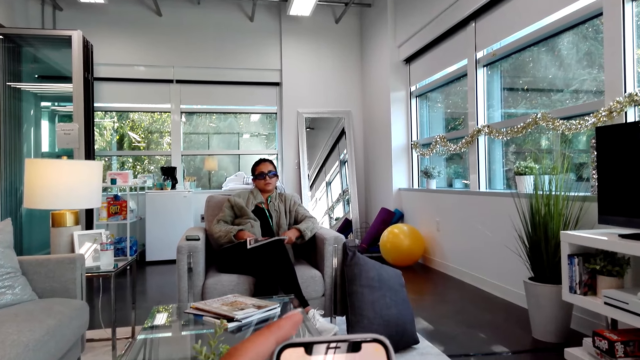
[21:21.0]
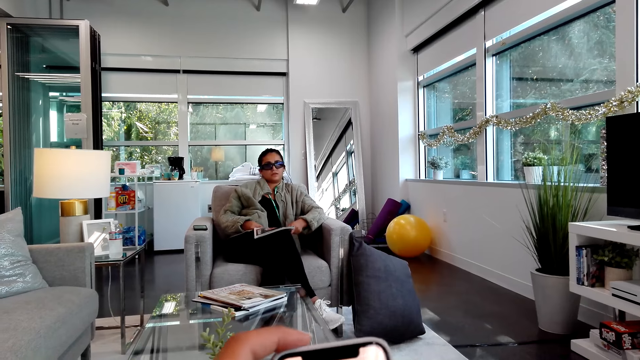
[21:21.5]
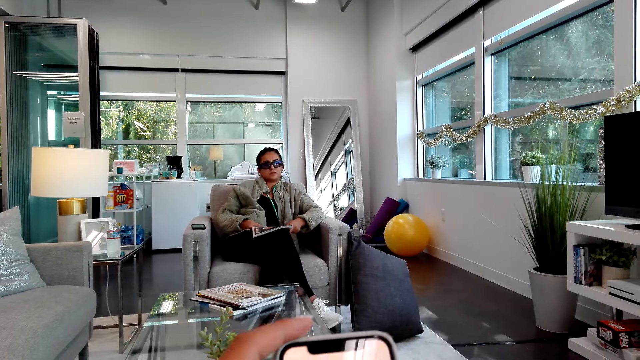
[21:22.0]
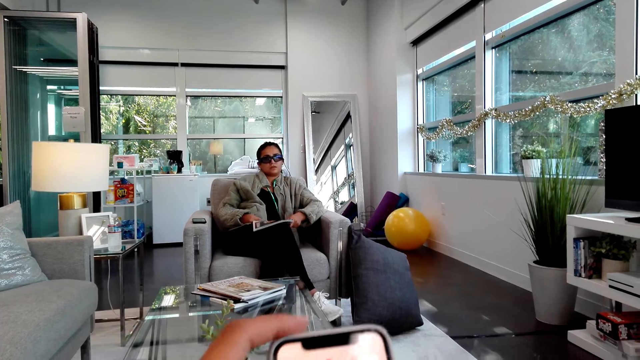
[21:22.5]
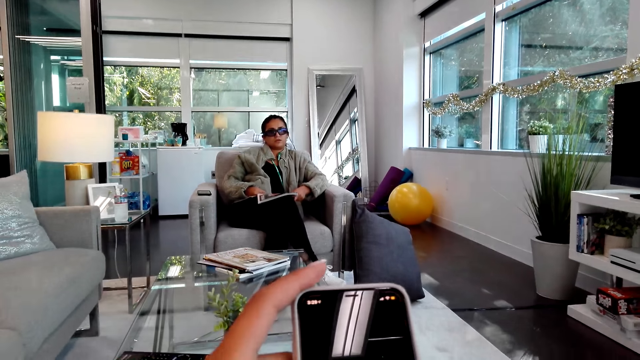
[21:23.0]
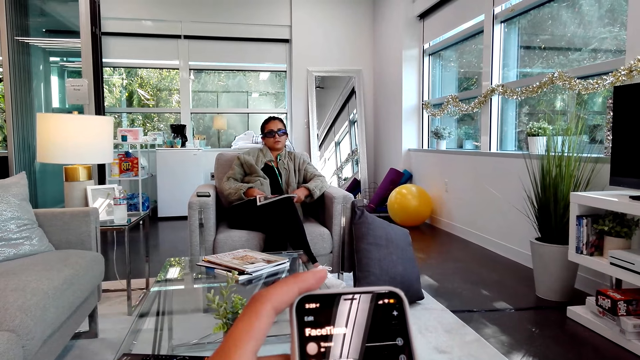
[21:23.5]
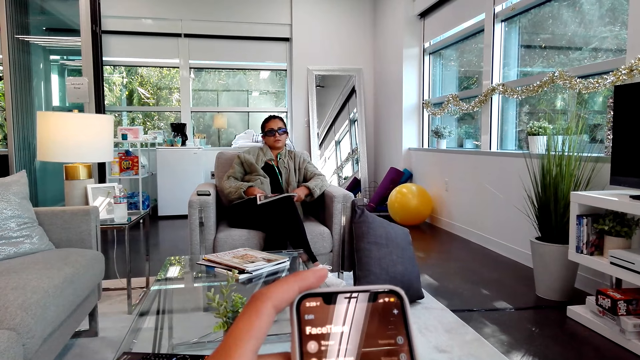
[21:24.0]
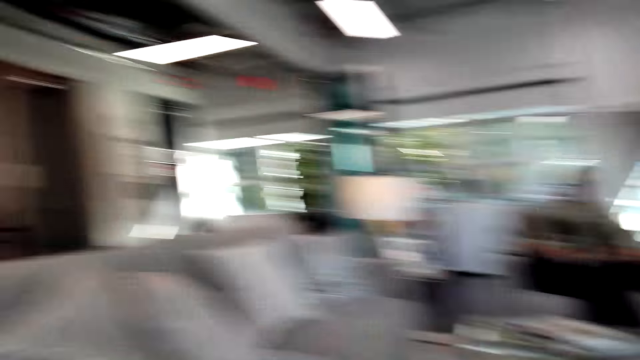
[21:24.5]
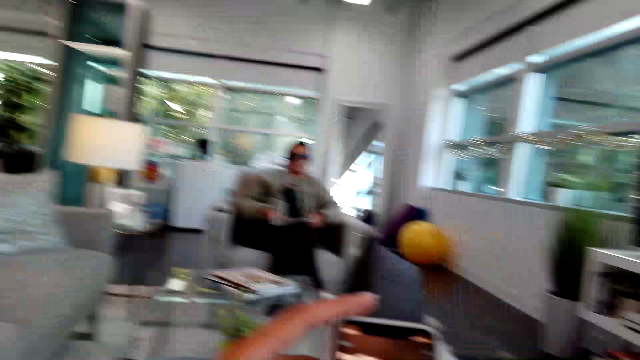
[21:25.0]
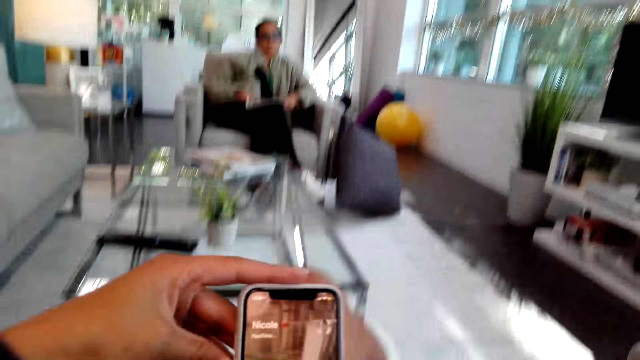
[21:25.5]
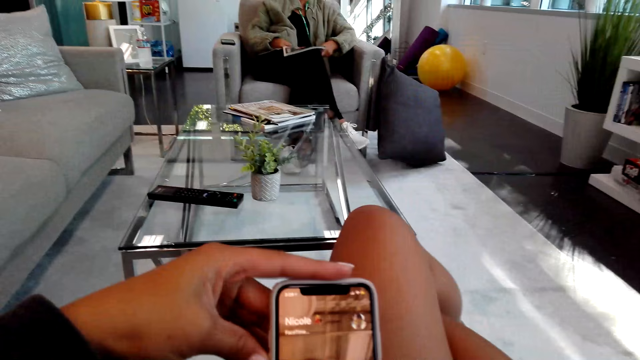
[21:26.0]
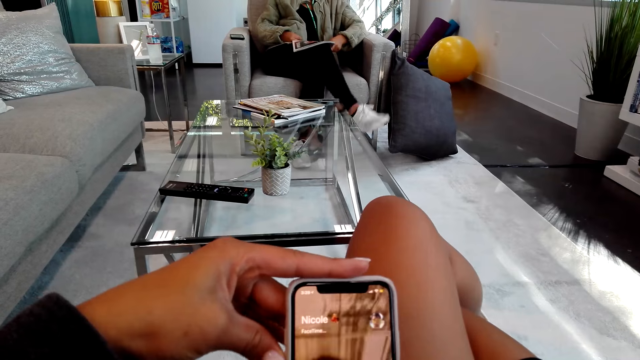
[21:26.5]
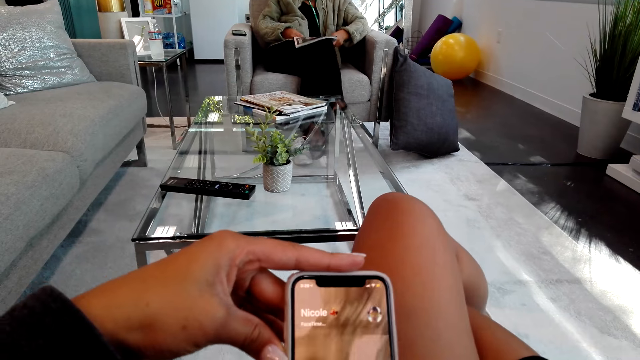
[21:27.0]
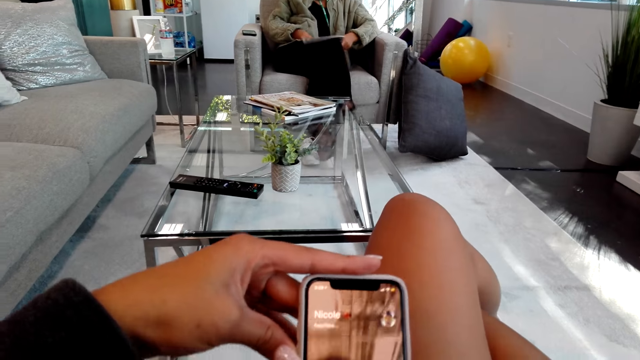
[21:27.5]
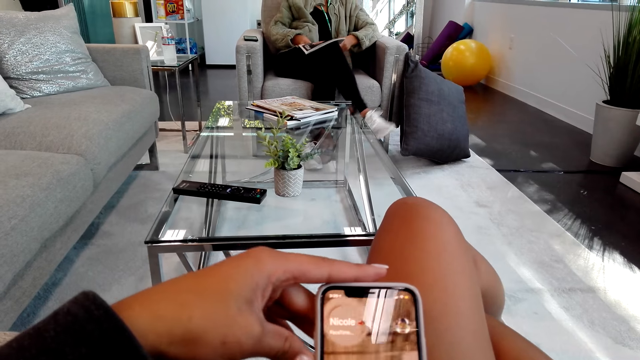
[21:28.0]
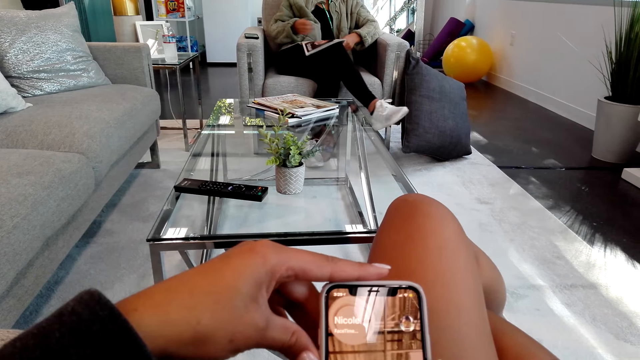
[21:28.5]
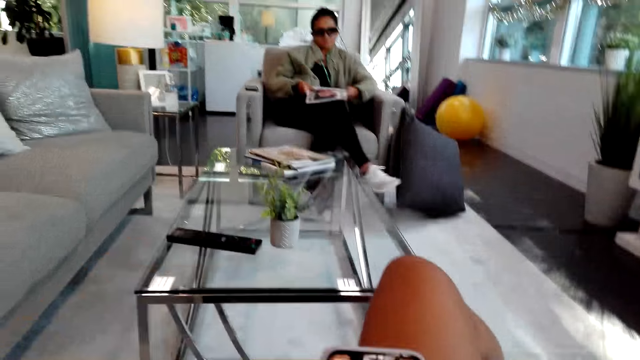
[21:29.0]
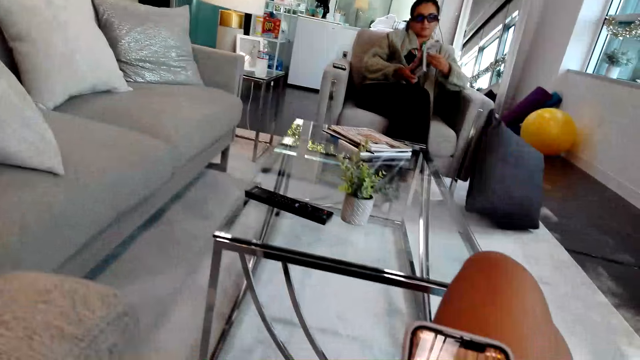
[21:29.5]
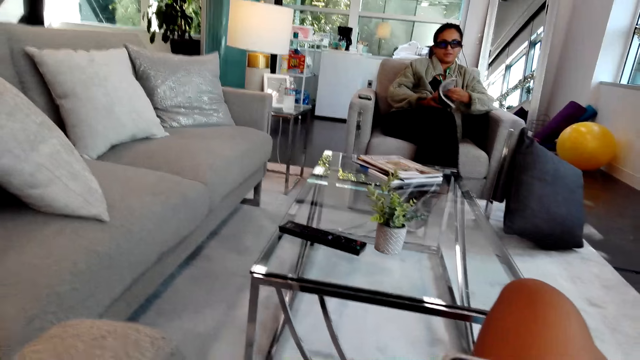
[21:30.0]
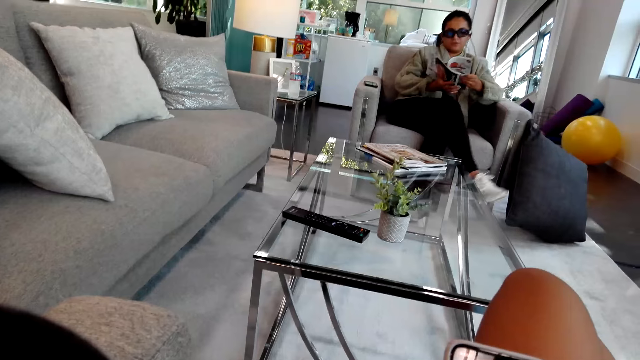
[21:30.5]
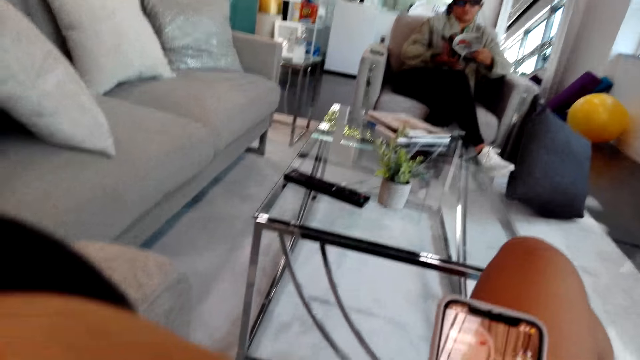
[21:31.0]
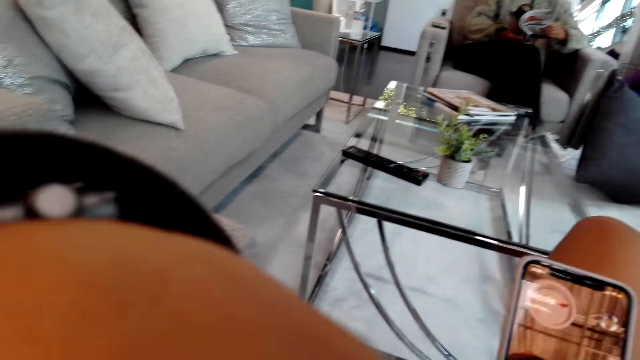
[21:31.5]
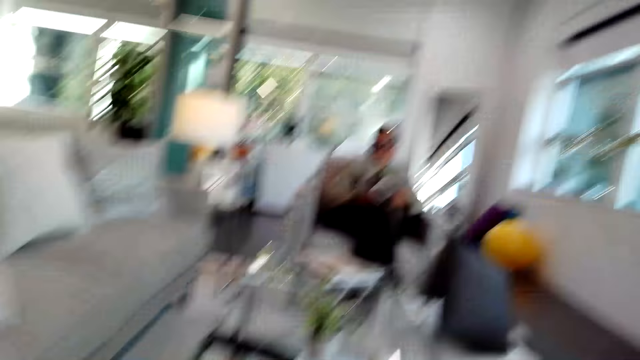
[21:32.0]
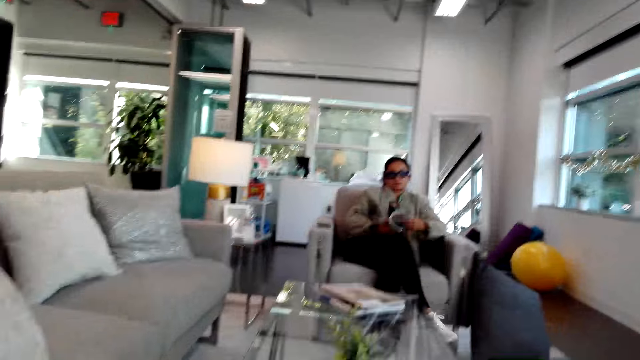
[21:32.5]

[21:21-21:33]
The camera wearer looks around. They make a call. A woman opens the magazine. The woman holds the magazine. The woman converses with the camera wearer. The camera wearer responds to the woman.

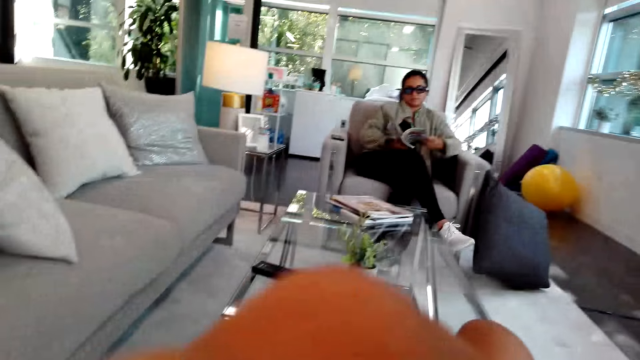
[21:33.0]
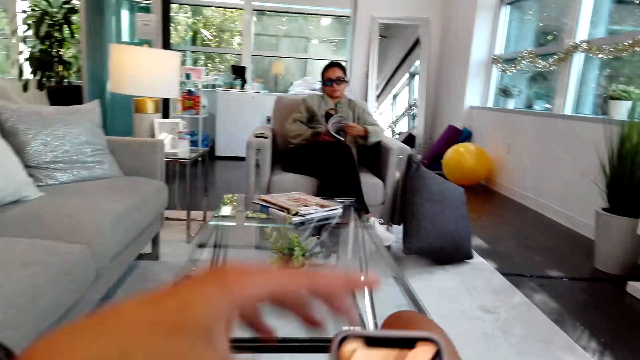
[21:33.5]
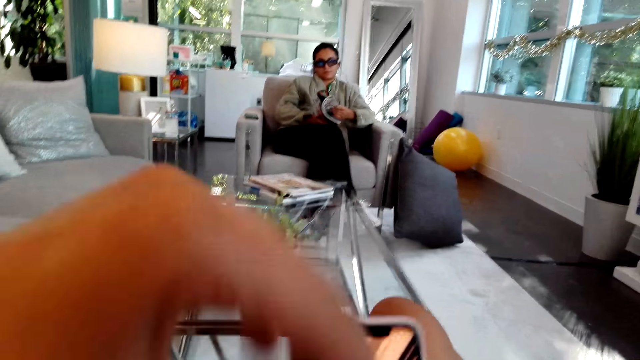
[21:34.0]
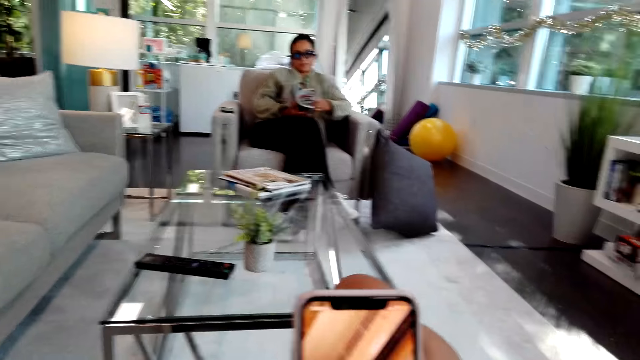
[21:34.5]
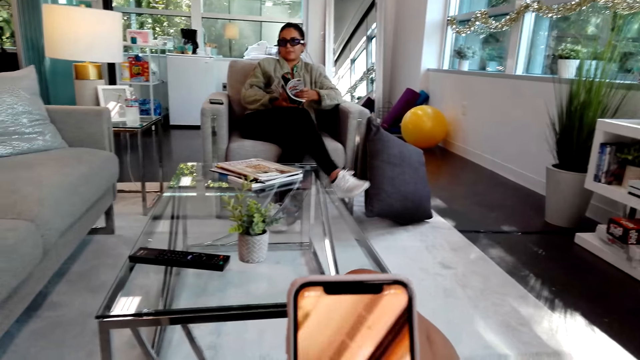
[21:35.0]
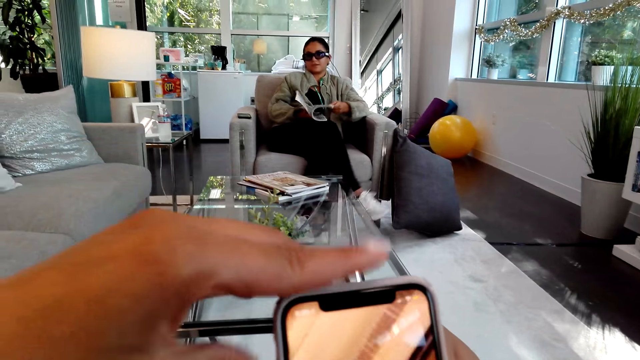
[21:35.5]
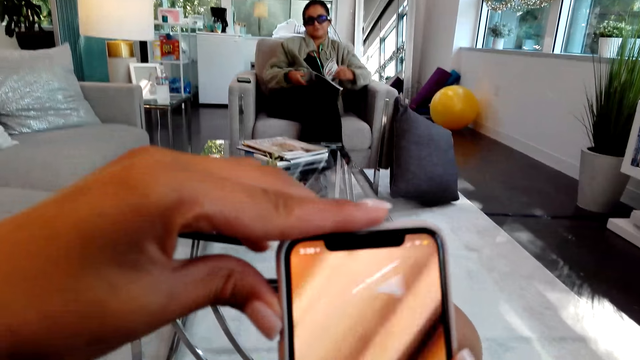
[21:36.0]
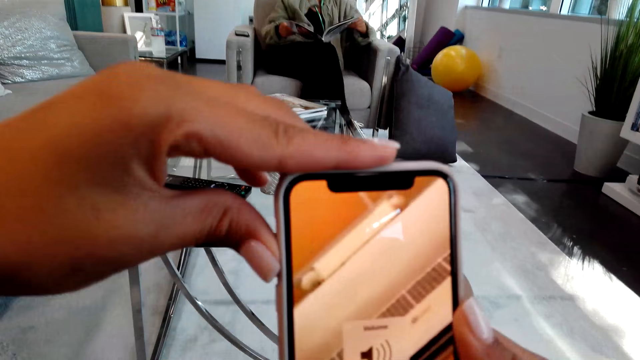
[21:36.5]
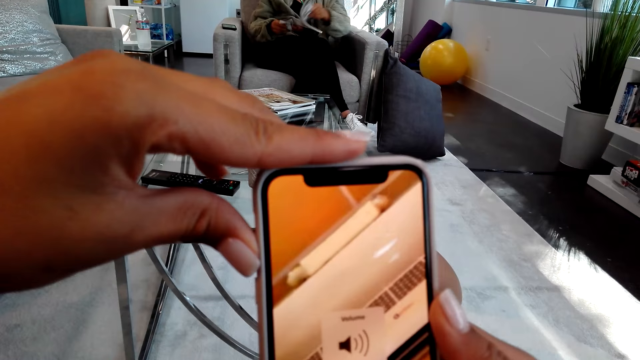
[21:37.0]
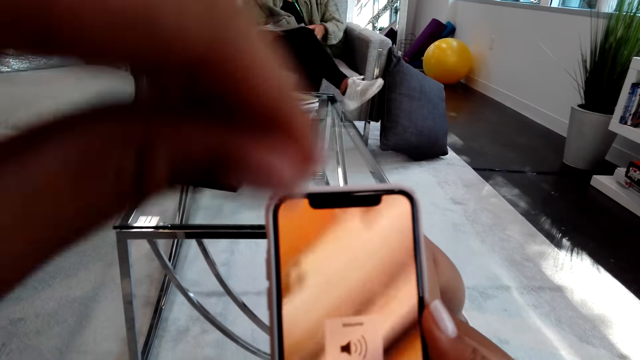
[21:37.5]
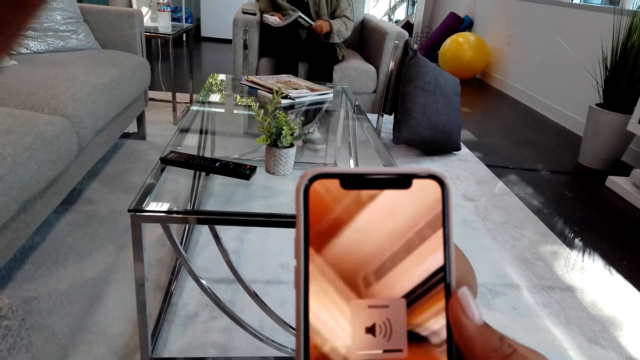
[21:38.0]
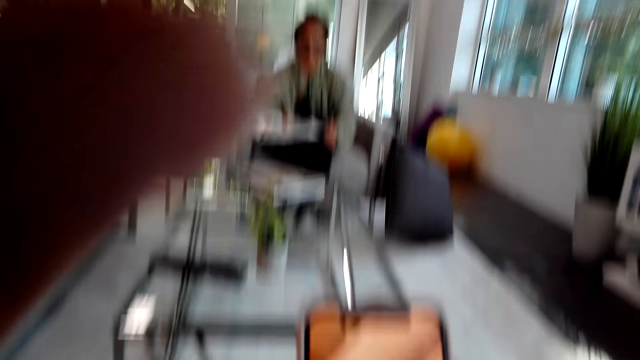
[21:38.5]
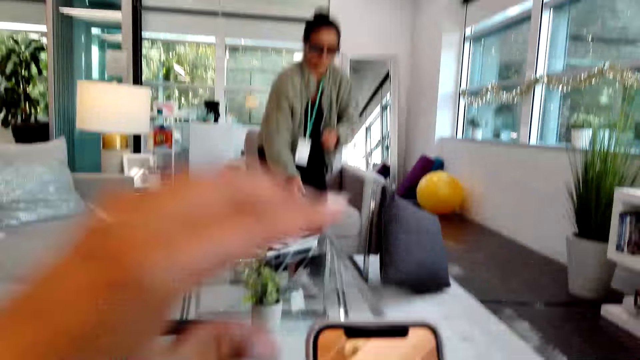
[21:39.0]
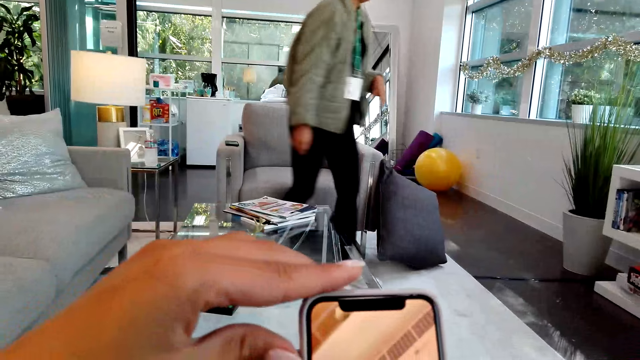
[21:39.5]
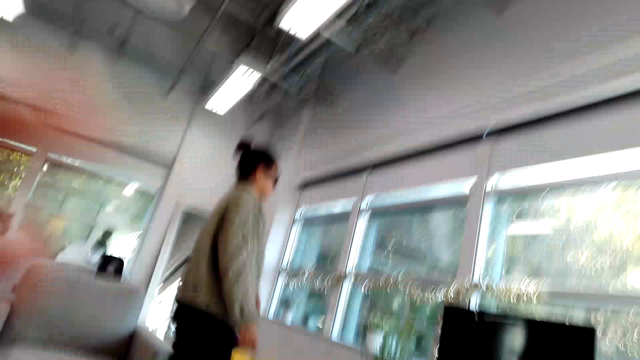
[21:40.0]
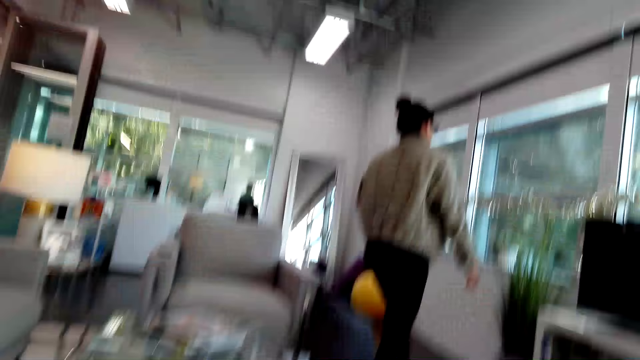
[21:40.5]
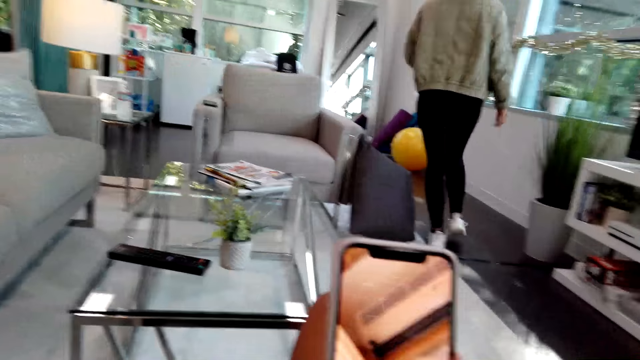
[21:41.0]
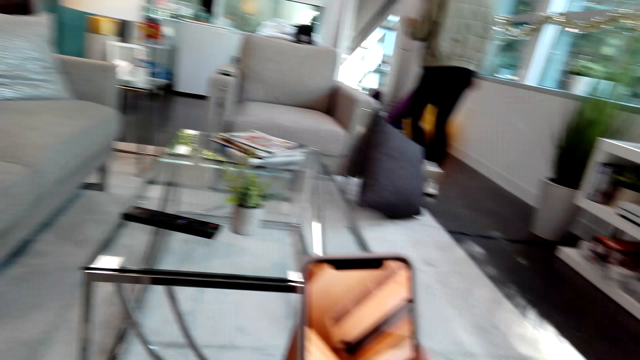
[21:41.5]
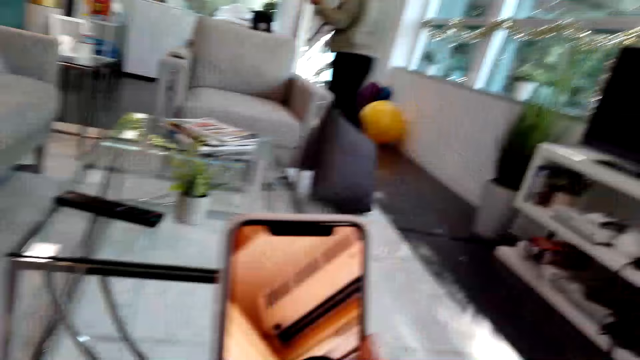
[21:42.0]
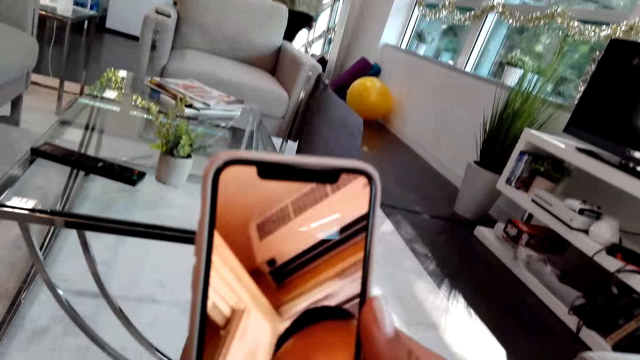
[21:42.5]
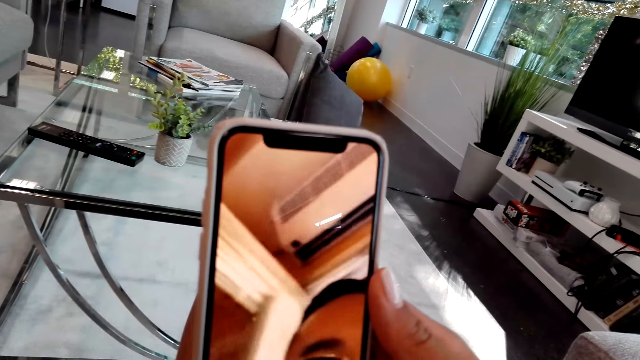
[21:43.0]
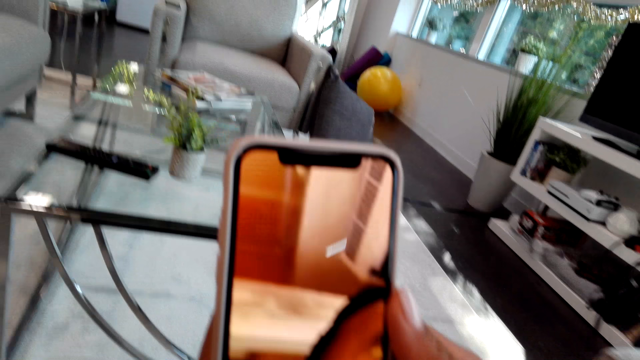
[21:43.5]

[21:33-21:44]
The camera wearer touches the phone. They talk on the phone and hold the phone. A woman drops the magazine on the table. The woman moves around. The camera wearer talks on the phone.
